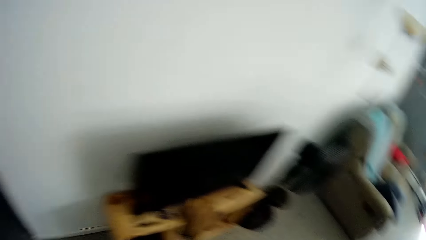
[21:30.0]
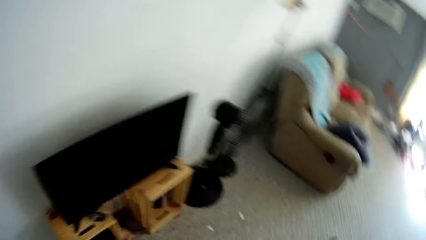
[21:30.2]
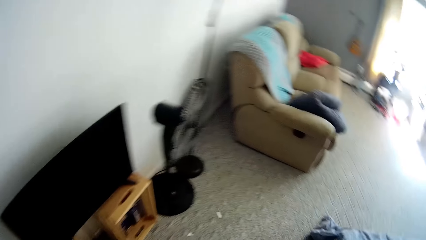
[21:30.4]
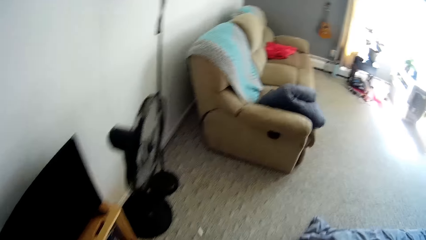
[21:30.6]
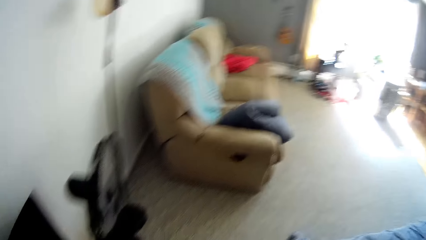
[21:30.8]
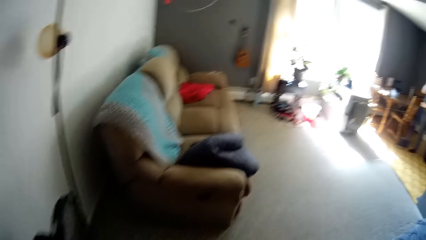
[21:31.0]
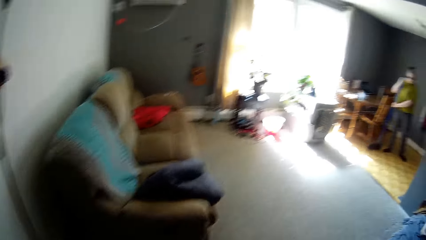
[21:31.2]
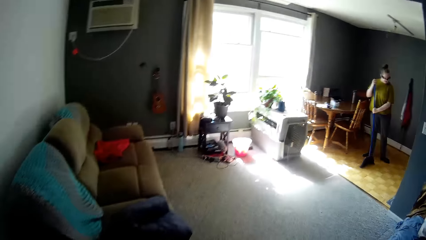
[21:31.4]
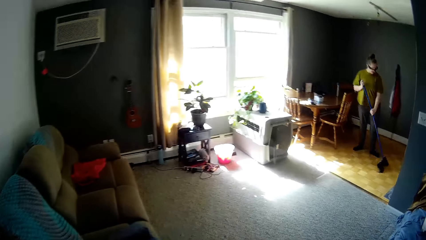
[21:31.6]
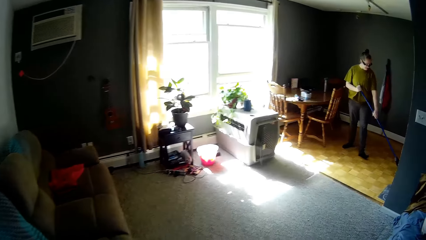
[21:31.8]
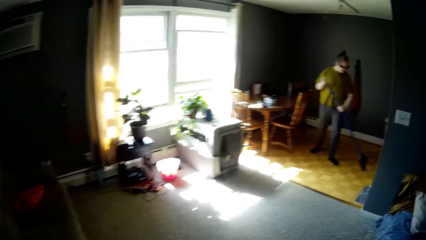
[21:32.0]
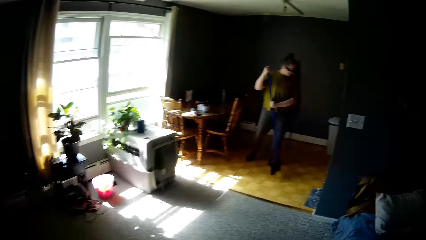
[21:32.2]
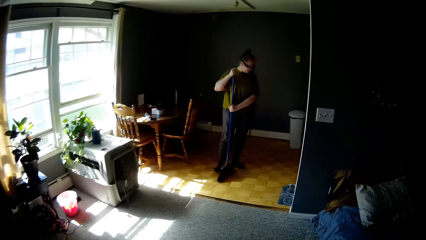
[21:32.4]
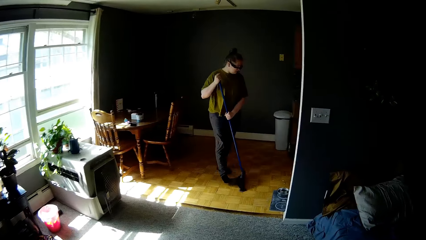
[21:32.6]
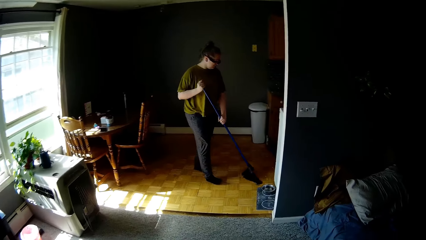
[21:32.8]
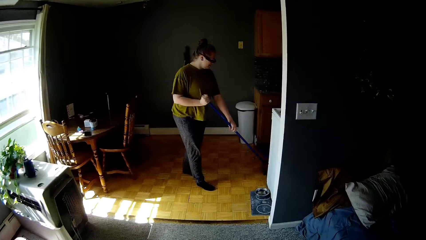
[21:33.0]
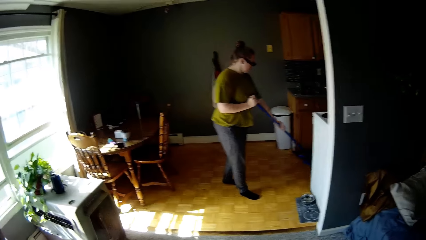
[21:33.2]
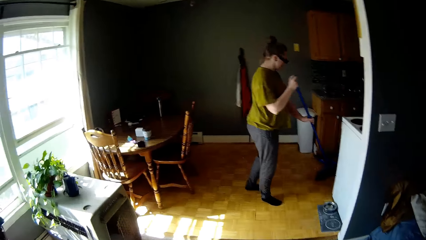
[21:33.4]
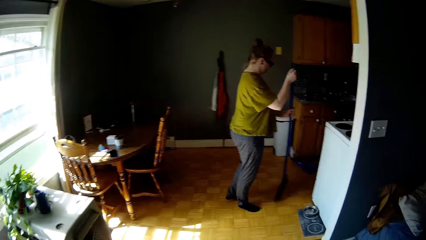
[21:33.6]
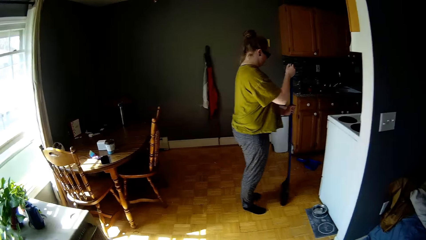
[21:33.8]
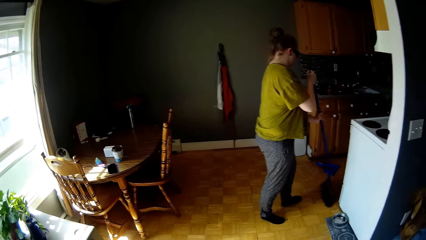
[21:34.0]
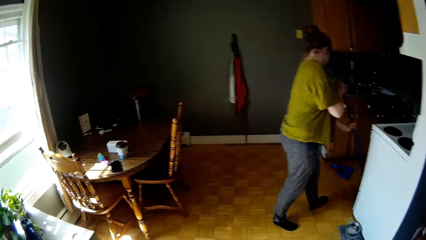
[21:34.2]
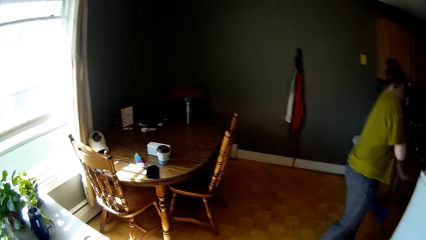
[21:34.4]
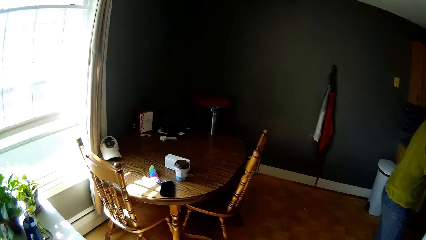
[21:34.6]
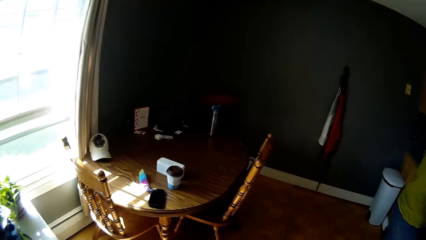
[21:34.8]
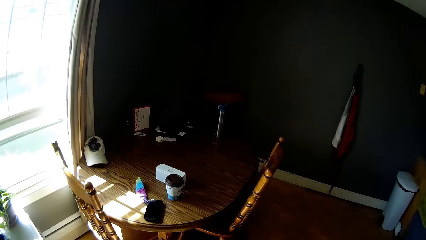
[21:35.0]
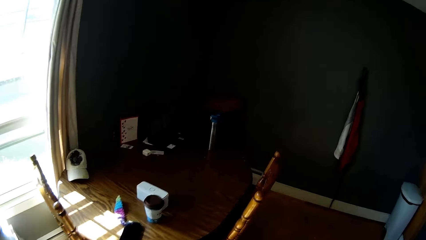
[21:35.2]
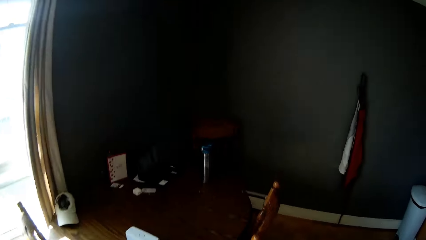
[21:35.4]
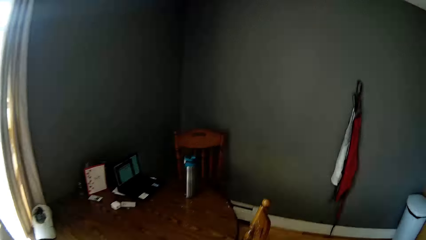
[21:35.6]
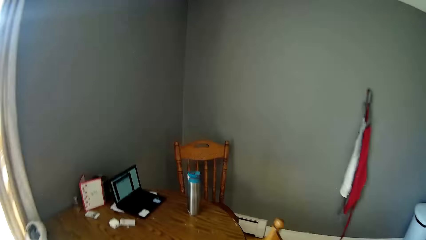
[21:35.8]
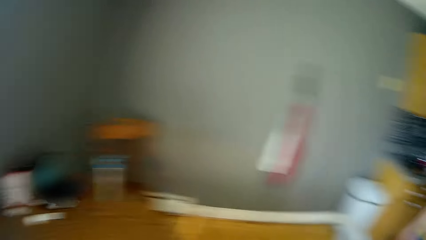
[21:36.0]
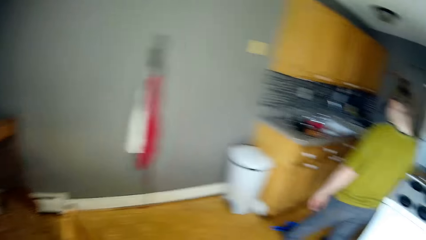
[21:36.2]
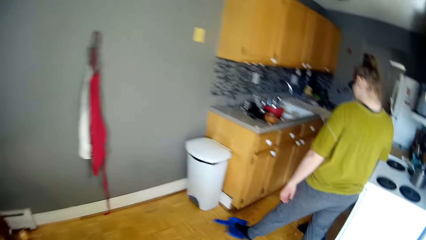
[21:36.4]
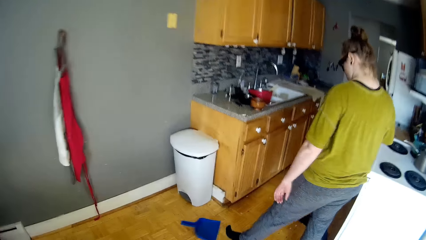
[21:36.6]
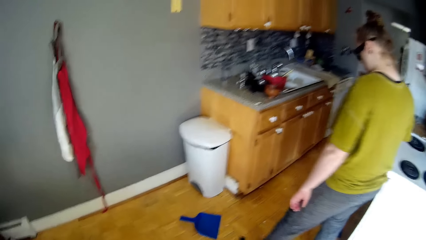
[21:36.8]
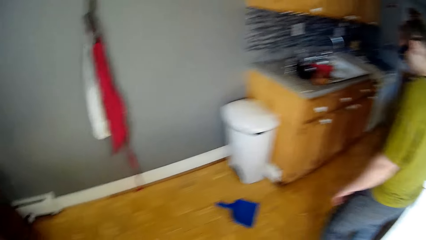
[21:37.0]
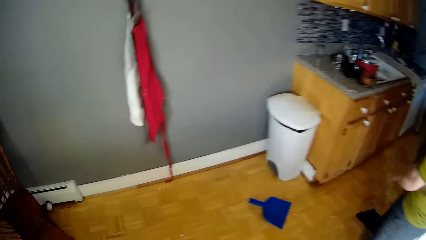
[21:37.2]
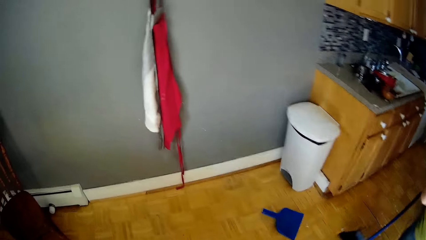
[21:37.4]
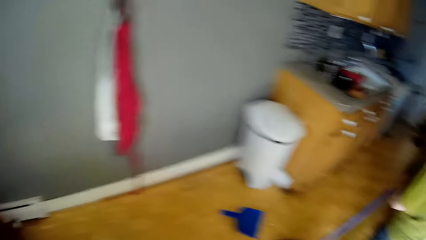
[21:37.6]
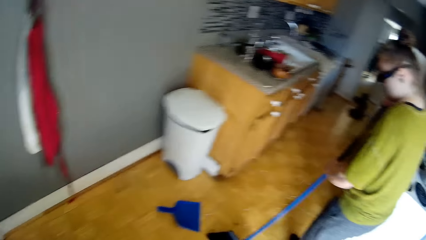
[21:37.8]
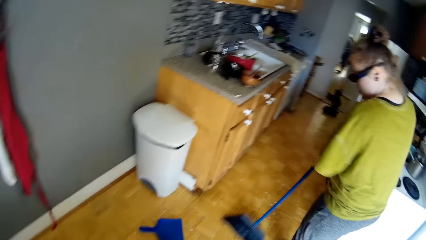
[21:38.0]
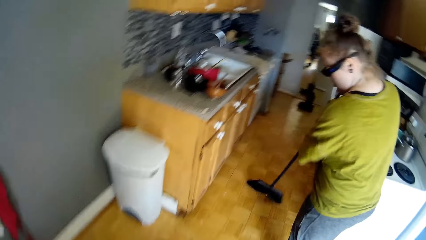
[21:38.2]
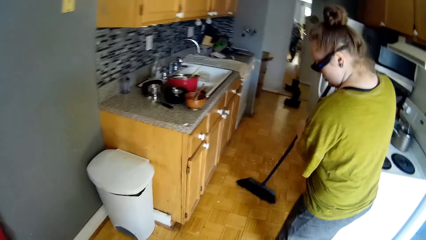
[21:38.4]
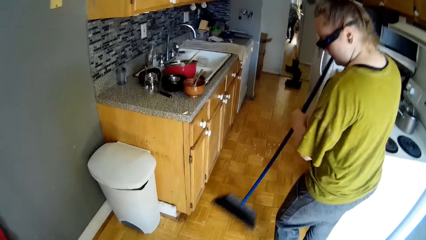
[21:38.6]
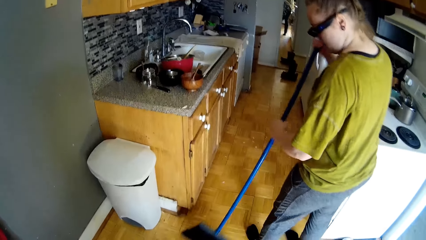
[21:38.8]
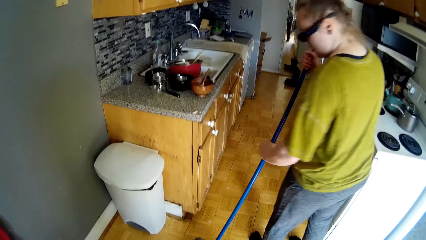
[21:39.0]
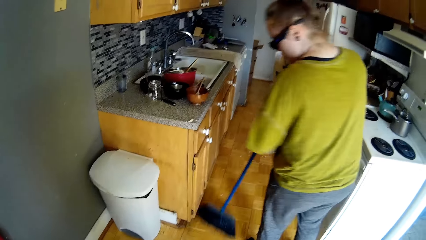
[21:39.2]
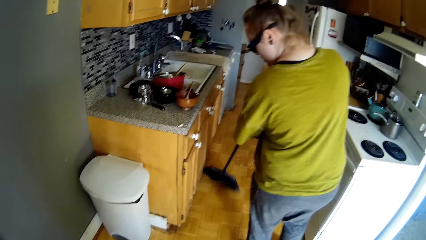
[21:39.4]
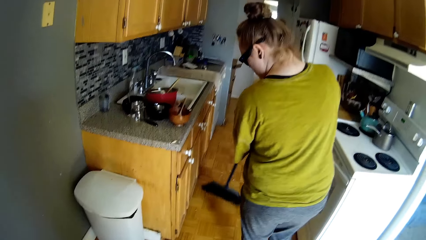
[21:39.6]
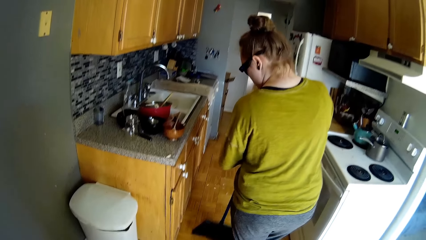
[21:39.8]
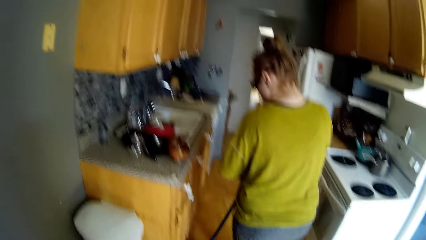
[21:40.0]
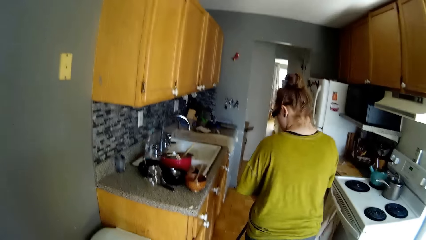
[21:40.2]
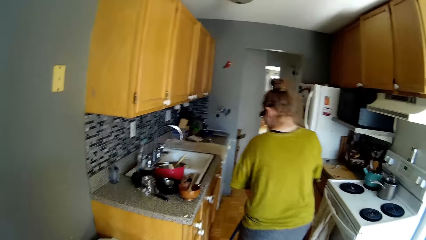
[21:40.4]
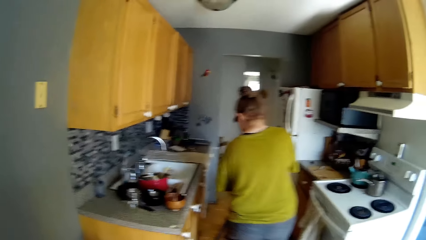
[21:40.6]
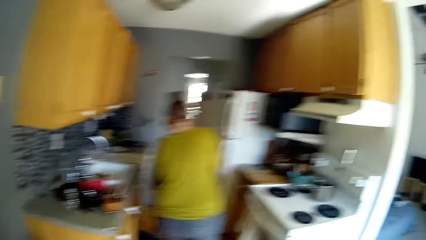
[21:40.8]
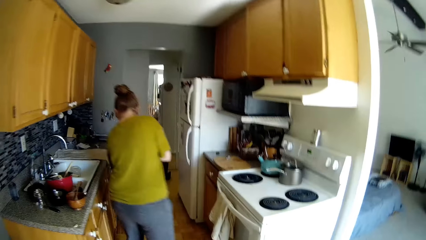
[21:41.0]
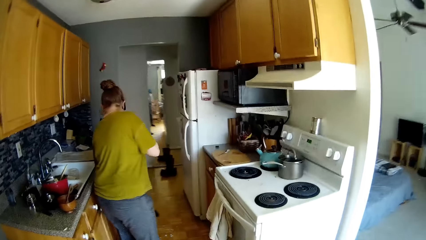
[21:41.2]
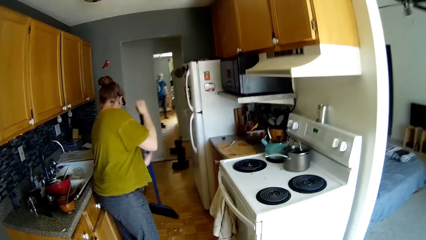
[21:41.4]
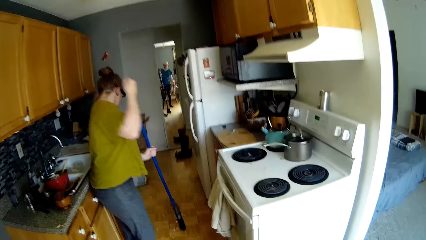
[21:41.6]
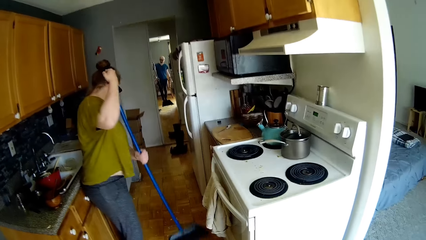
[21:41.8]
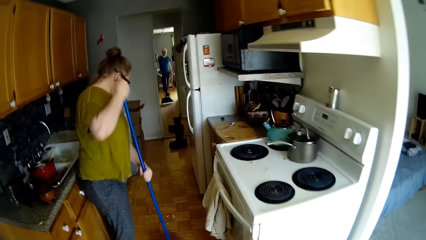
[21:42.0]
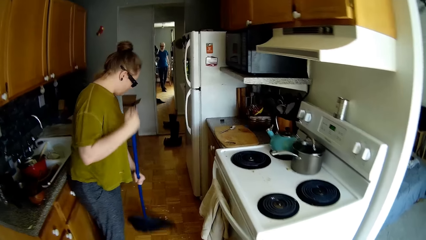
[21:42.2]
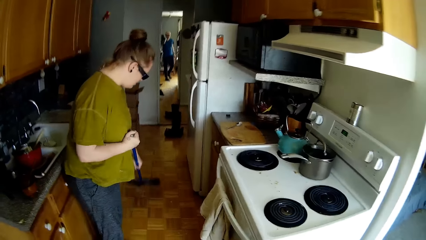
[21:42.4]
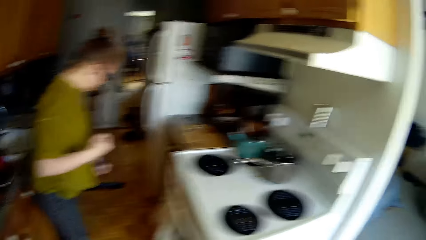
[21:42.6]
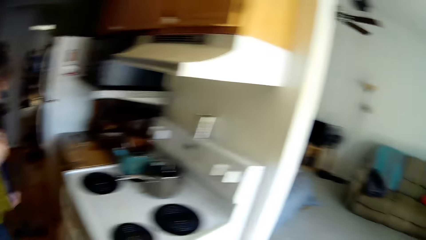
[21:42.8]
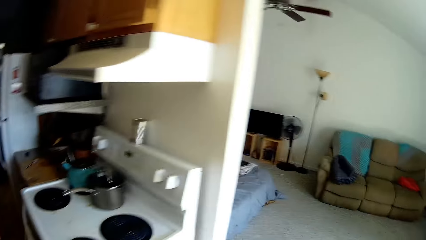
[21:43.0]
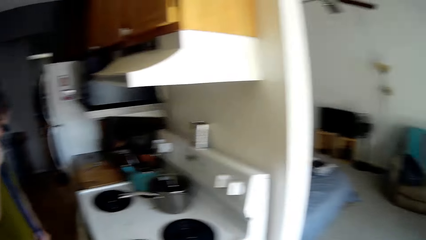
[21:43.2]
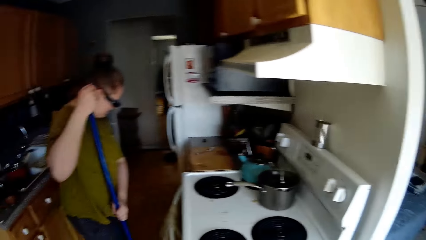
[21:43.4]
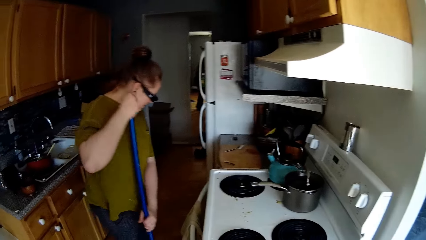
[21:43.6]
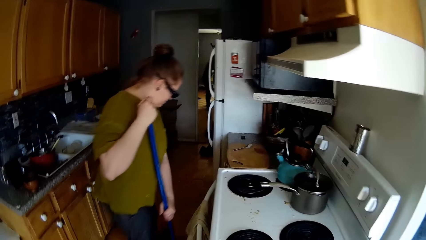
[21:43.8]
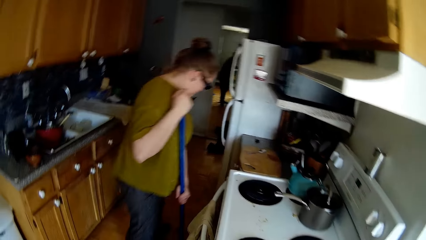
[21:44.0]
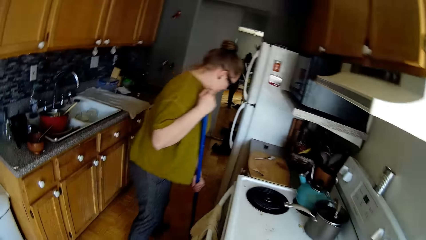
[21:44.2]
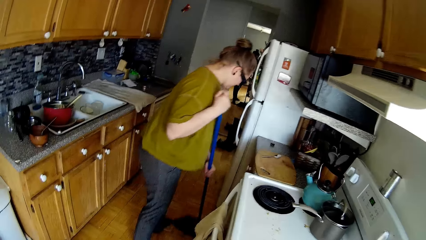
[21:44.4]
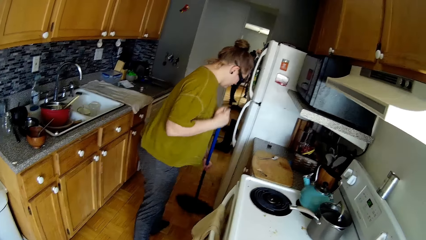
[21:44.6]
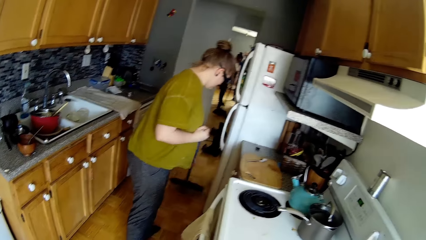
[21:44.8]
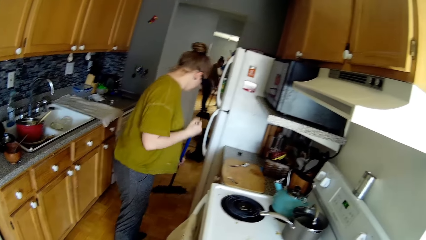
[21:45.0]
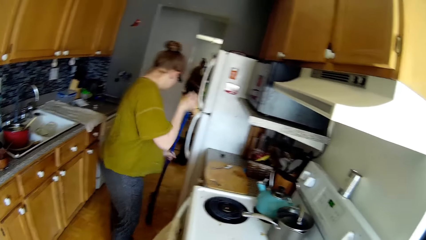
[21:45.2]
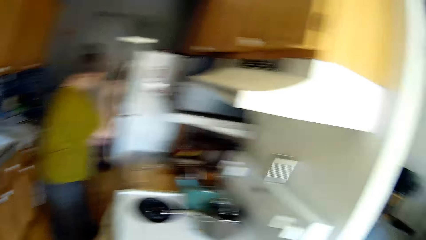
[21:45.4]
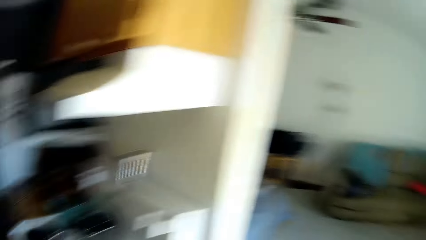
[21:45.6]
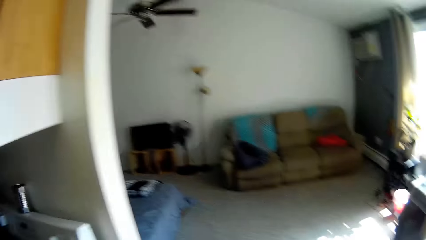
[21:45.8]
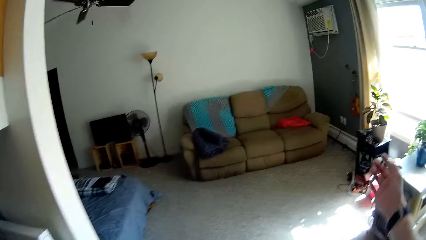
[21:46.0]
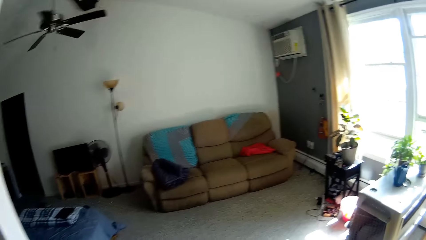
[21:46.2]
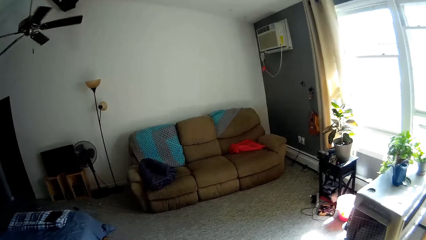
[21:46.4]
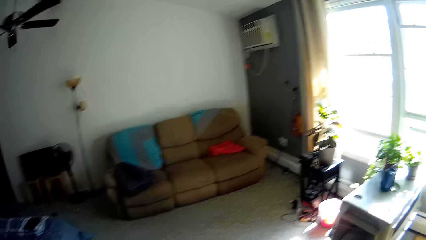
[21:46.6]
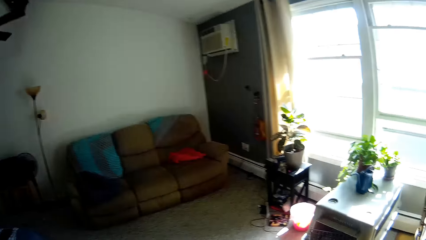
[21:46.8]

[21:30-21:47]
The camera wearer walks around the room. They talk to a woman. The woman moves a dustpan on the floor with her left leg and sweeps the floor with a broom in both hands. The camera wearer stands at the kitchen.
